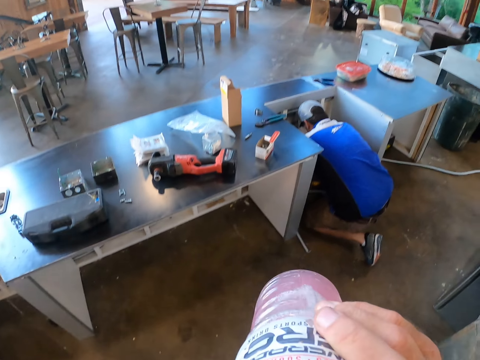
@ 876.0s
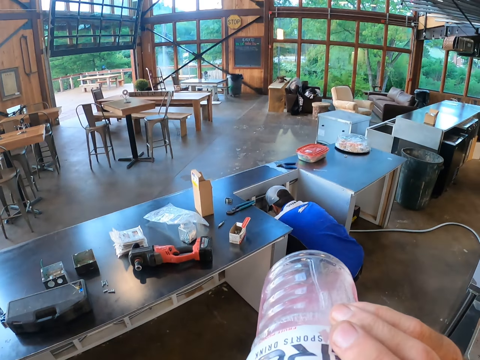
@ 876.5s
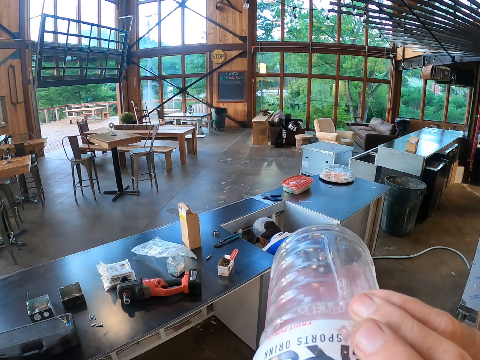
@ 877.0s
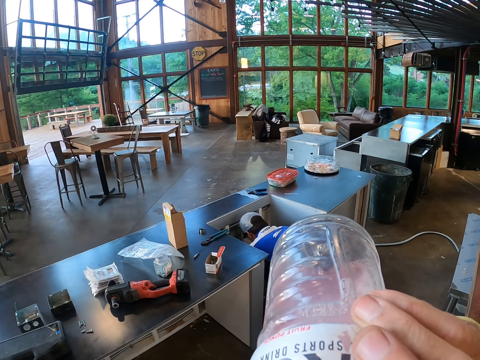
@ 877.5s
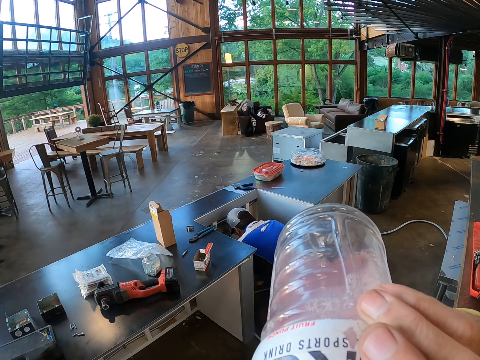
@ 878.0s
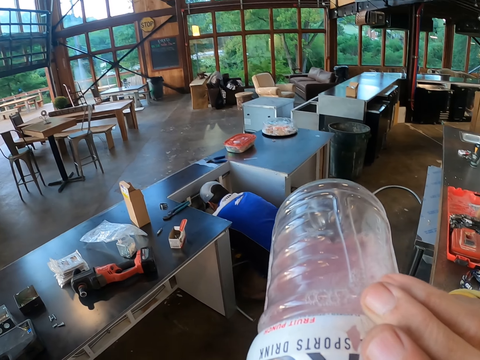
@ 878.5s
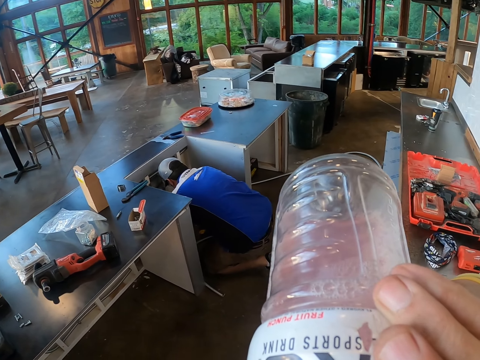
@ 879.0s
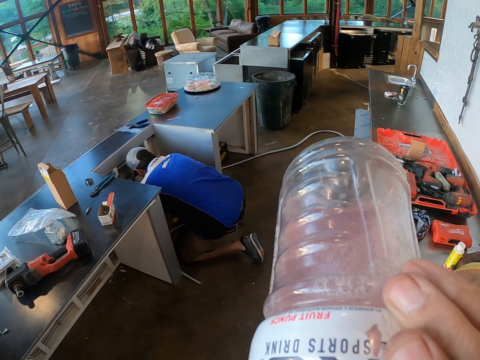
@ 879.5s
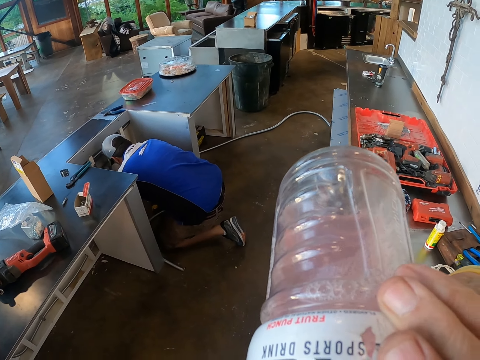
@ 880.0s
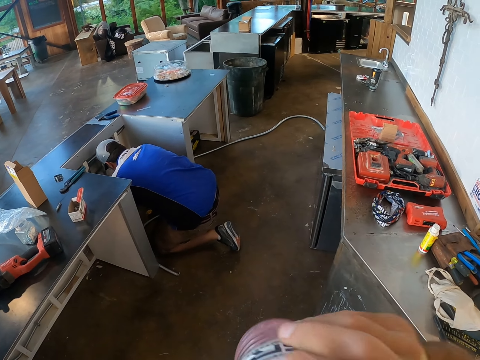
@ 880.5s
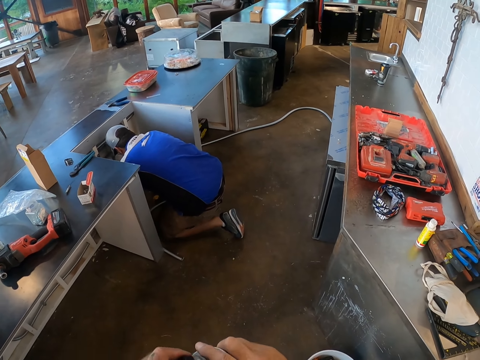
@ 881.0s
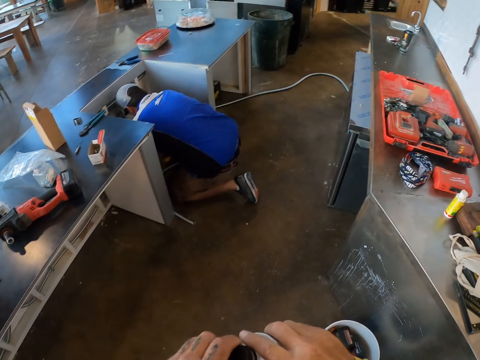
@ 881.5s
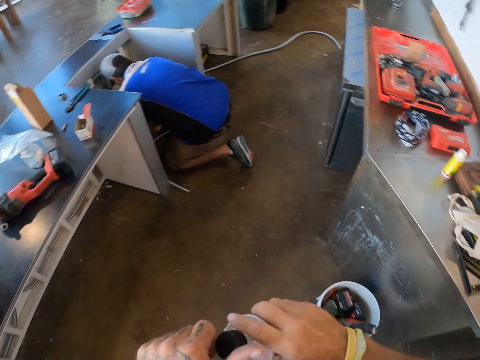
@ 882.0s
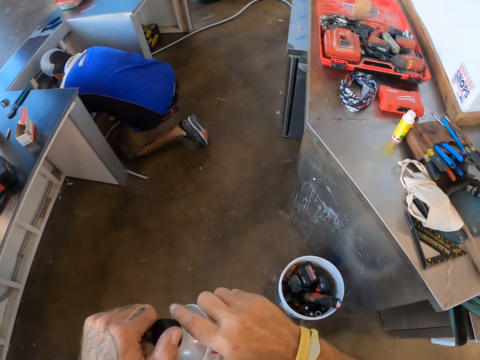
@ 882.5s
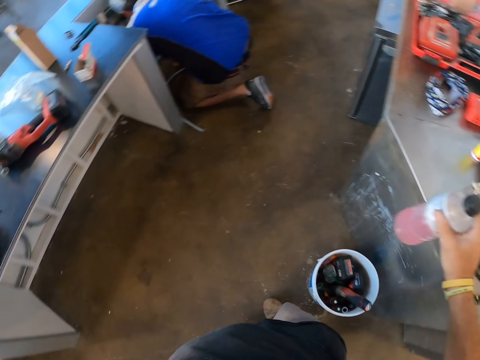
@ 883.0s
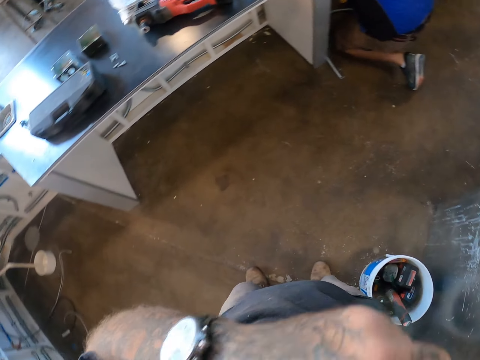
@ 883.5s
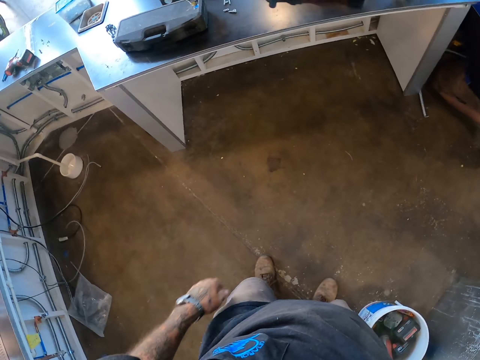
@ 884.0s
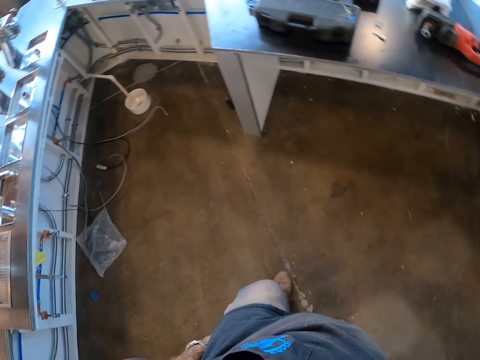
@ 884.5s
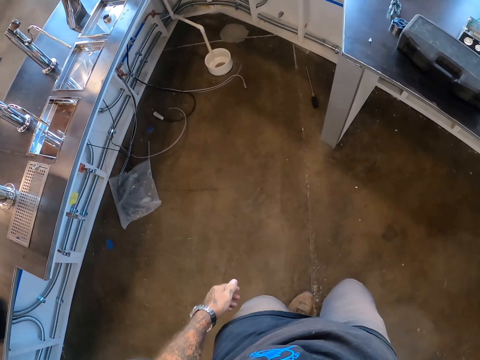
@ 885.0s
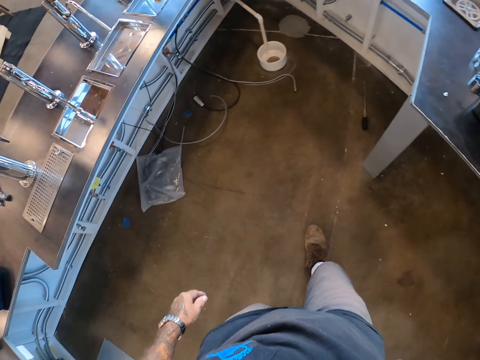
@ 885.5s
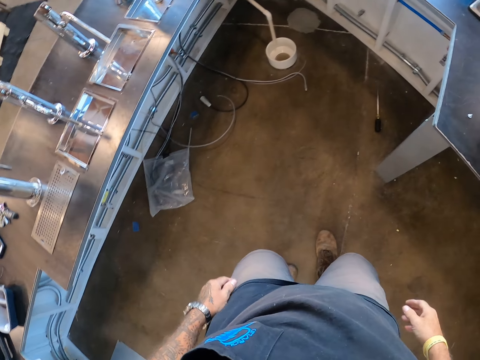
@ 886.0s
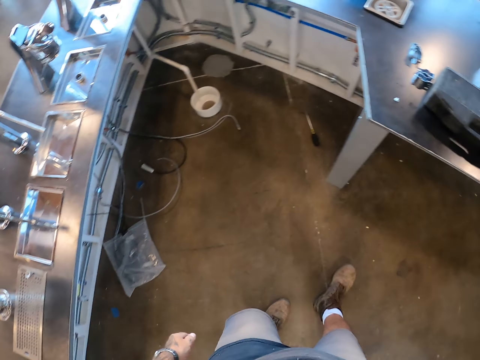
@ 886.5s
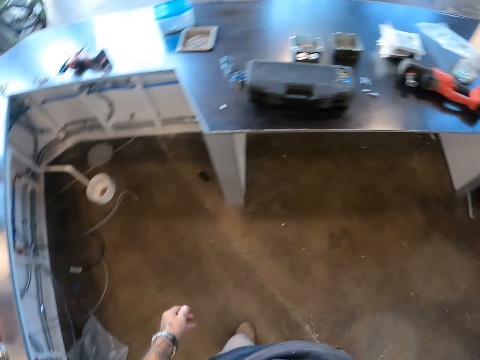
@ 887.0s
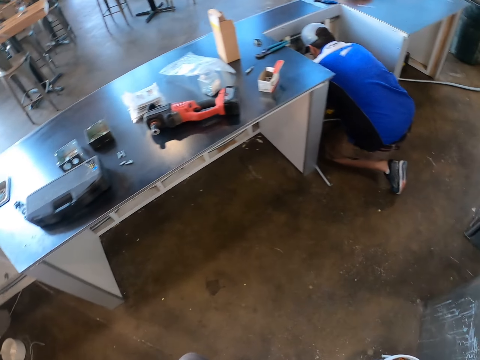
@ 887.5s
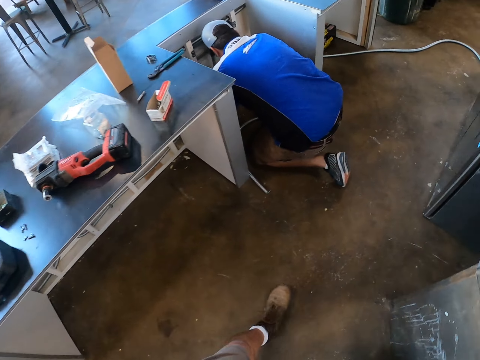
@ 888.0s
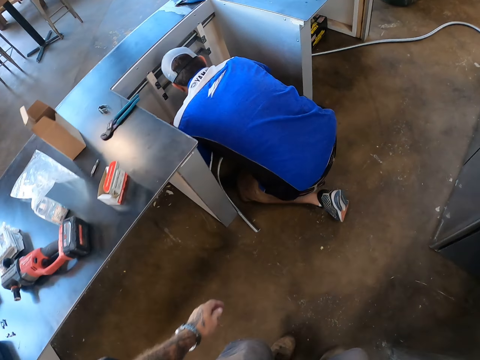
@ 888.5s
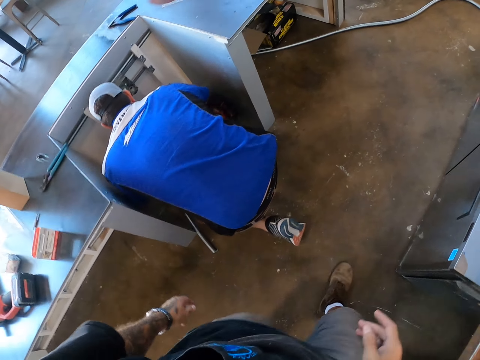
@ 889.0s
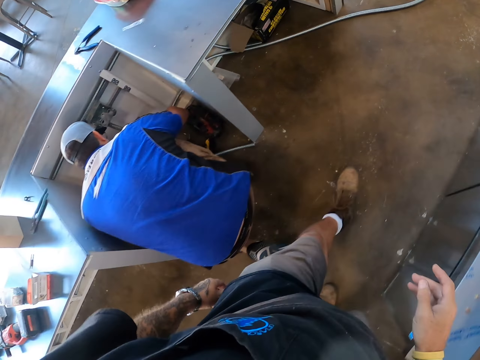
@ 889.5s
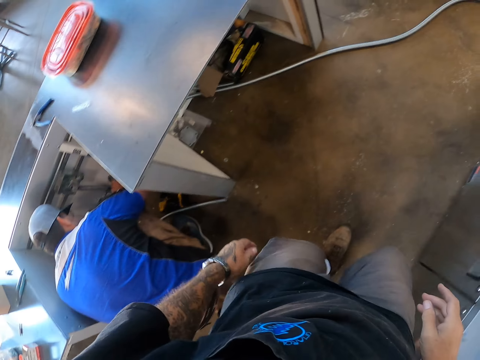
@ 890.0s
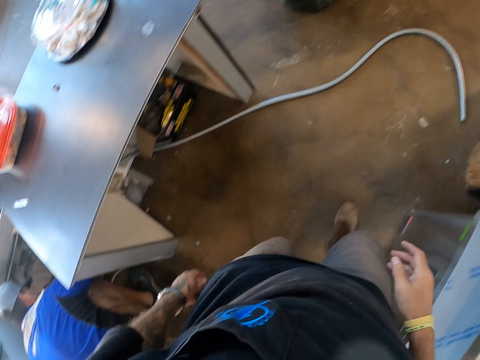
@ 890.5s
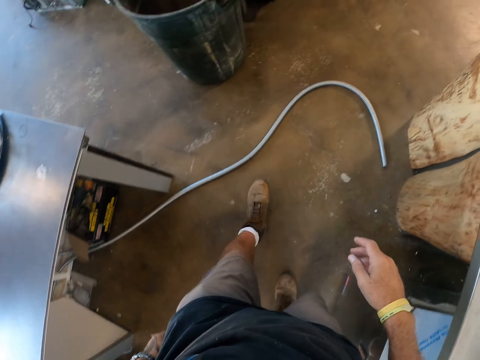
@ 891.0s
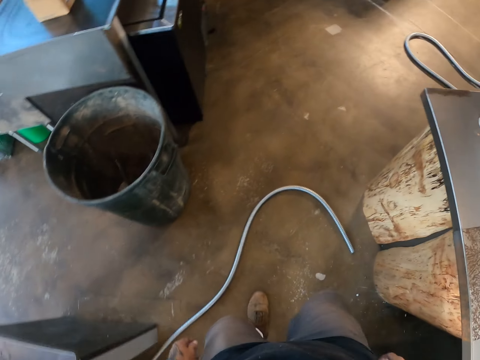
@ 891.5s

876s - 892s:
The camera wearer drinks the bottle of juice. They close the bottle top. They place the bottle of juice on the table. They look around. They walk around the room.

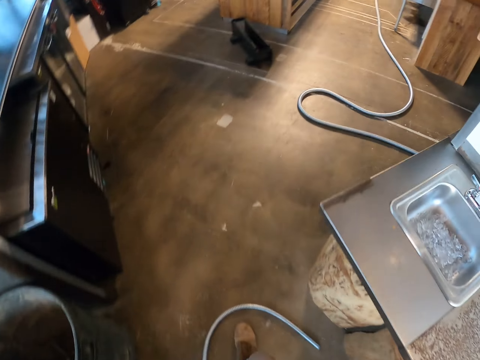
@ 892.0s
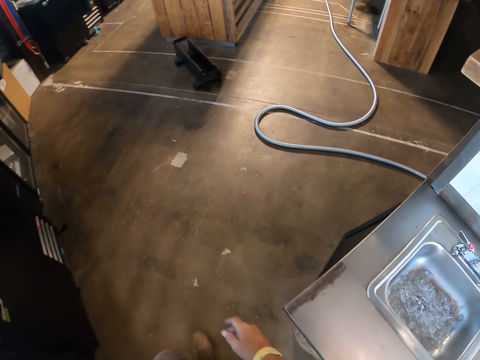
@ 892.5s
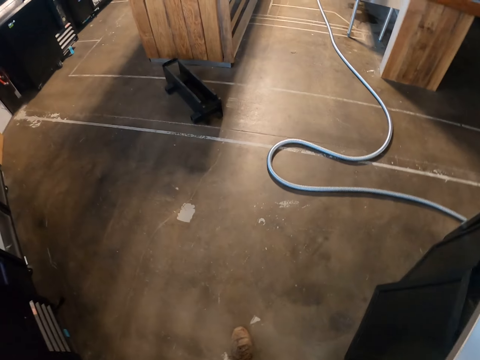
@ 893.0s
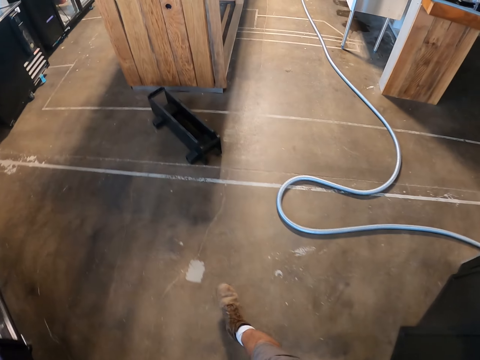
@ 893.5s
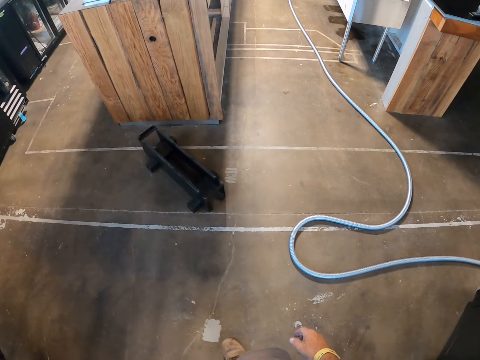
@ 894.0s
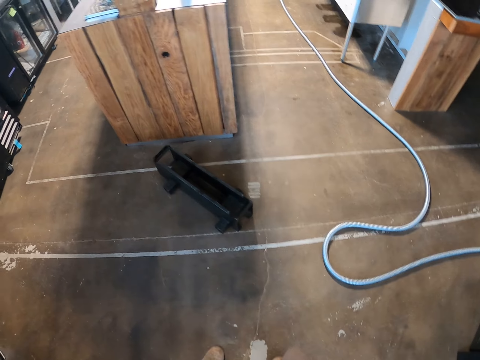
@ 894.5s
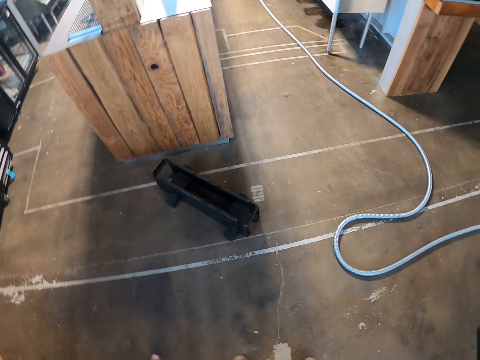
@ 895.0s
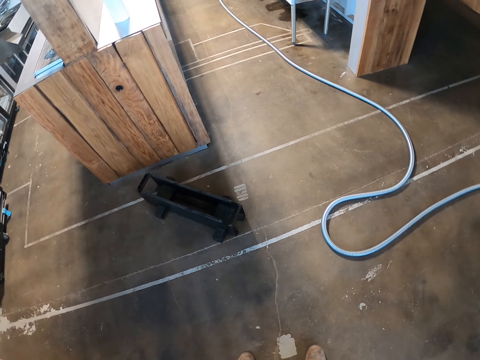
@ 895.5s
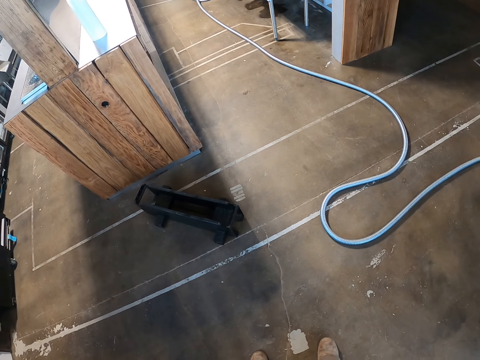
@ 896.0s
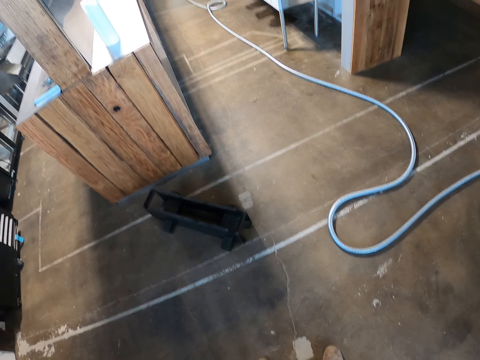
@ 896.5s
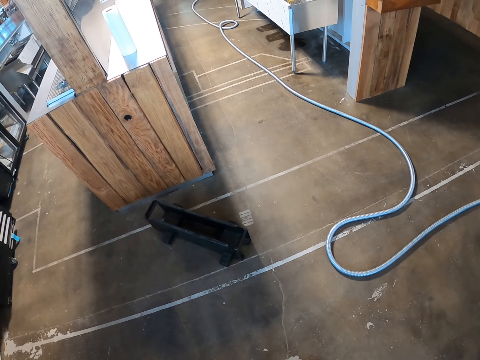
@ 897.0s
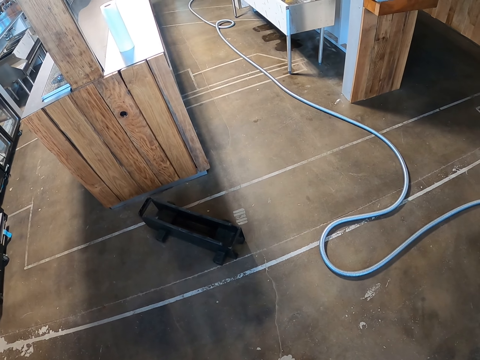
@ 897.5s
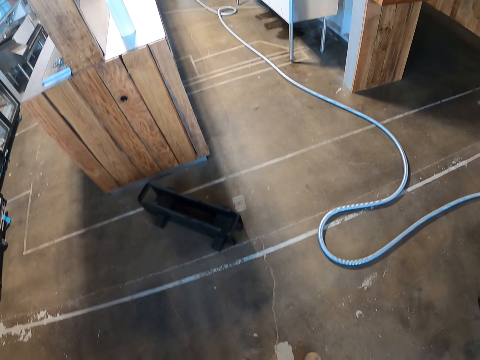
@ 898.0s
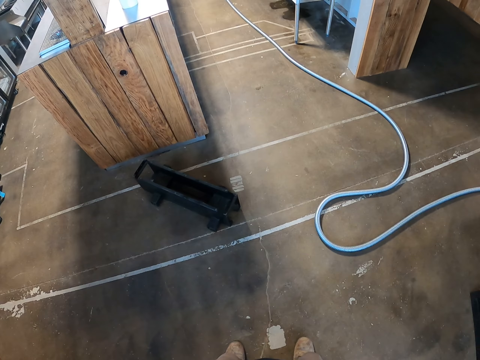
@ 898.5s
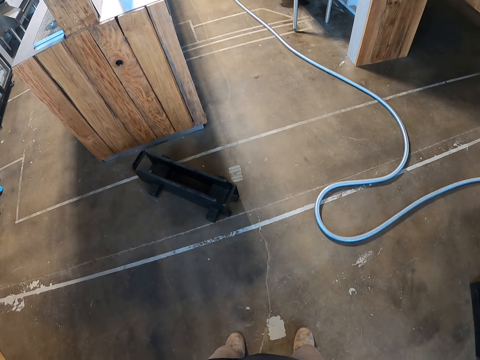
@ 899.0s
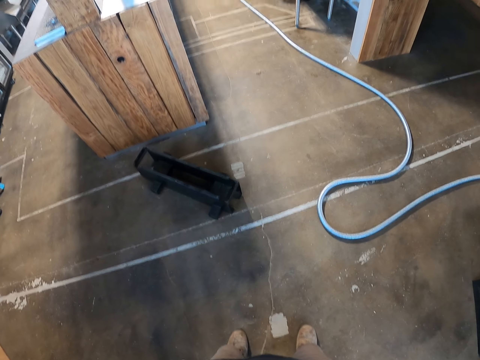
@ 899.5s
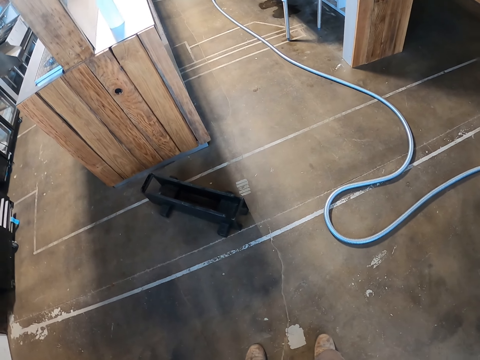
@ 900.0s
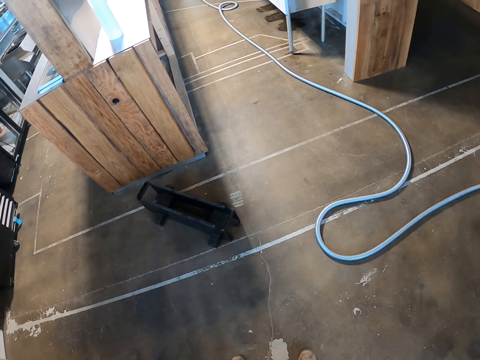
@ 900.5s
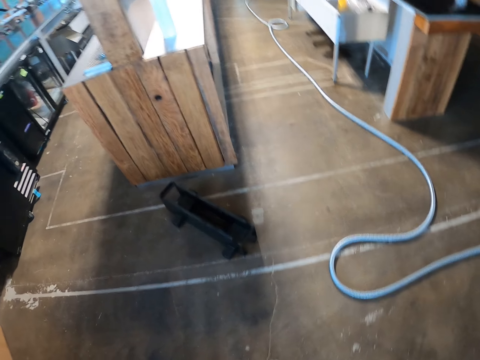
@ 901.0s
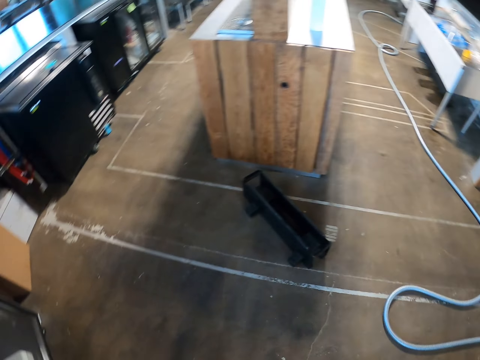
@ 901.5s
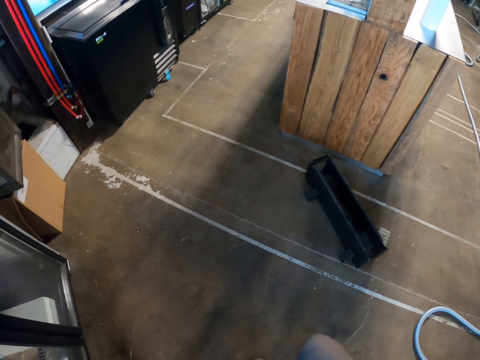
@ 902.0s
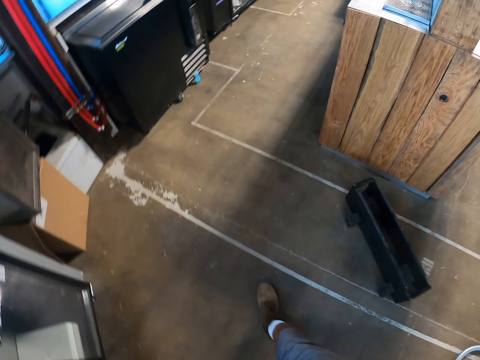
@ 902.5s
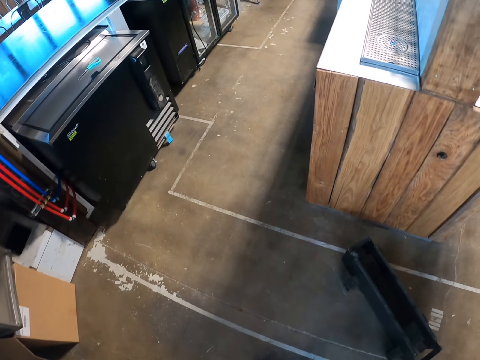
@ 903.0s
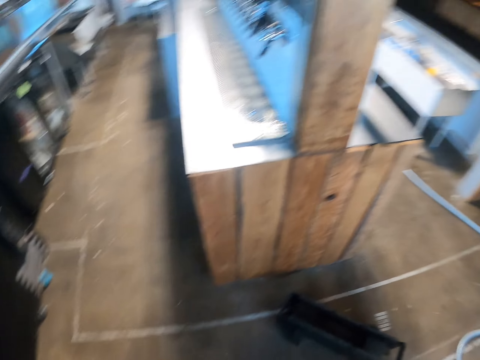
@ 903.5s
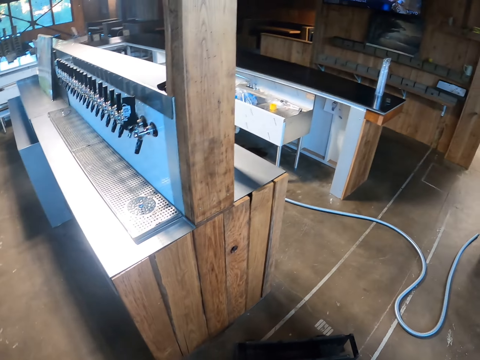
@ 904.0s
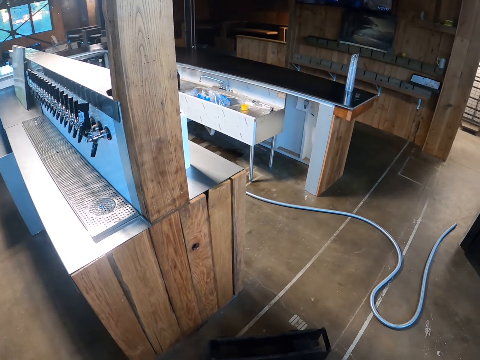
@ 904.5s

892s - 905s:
The camera wearer looks around the room. They walk around the room.
